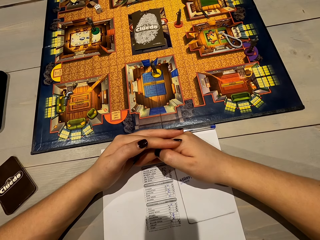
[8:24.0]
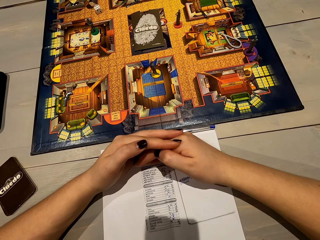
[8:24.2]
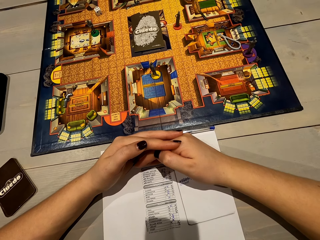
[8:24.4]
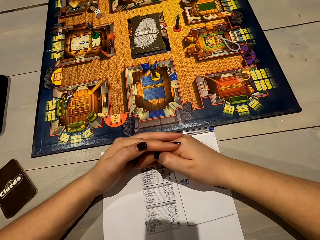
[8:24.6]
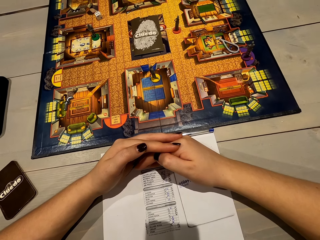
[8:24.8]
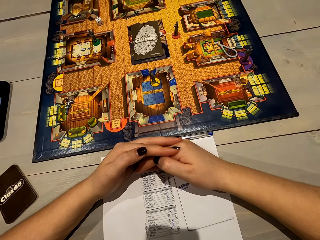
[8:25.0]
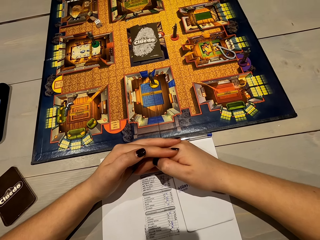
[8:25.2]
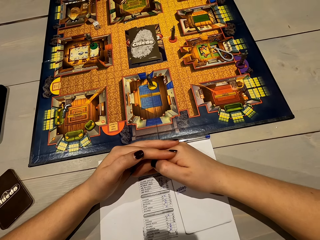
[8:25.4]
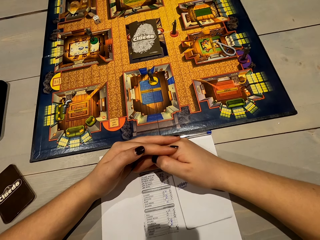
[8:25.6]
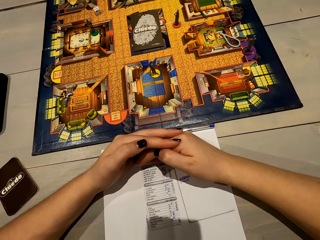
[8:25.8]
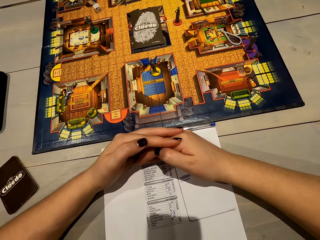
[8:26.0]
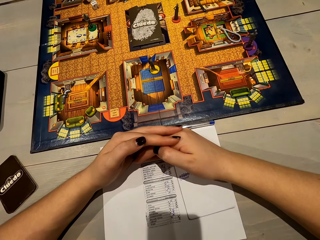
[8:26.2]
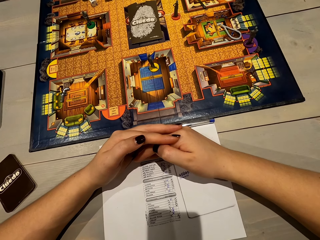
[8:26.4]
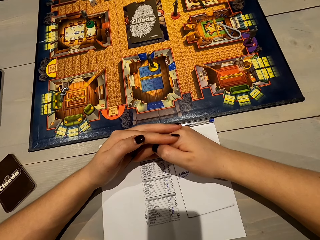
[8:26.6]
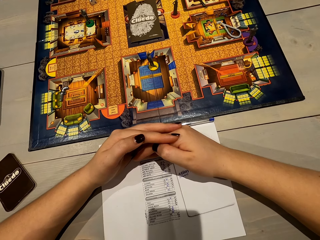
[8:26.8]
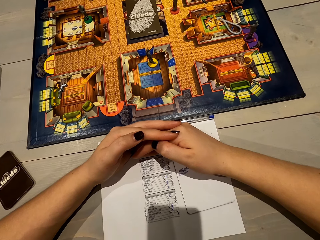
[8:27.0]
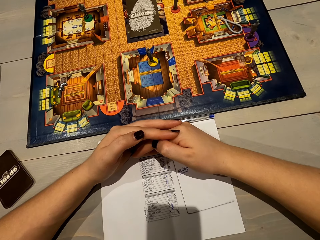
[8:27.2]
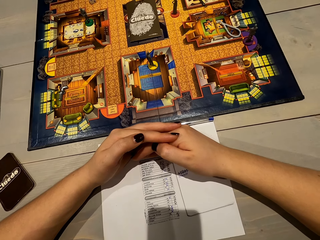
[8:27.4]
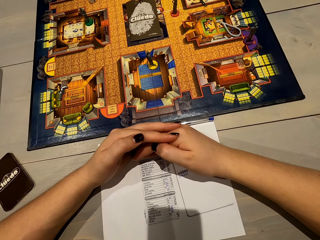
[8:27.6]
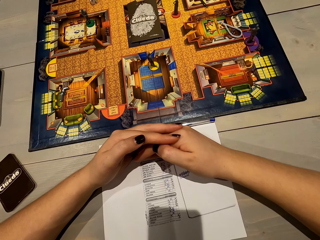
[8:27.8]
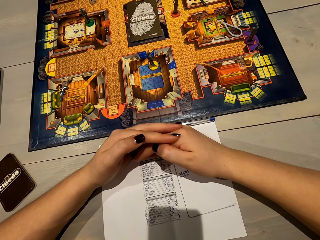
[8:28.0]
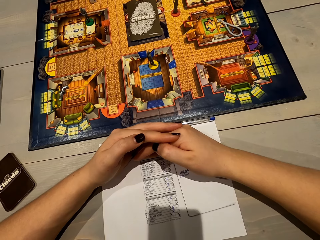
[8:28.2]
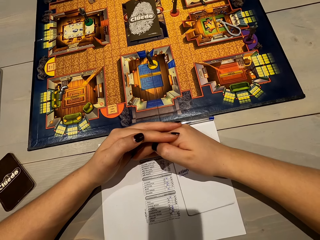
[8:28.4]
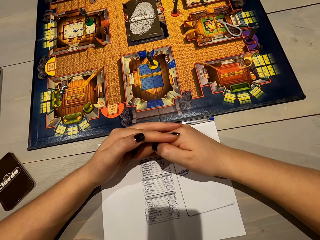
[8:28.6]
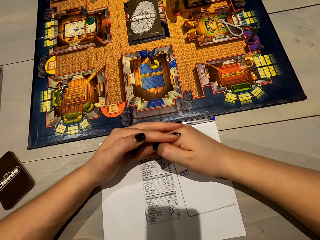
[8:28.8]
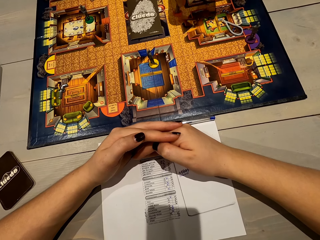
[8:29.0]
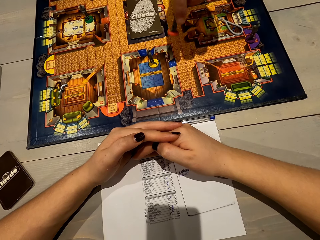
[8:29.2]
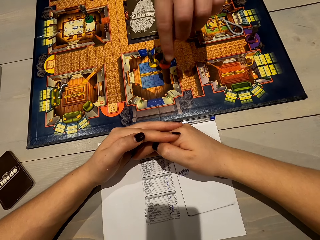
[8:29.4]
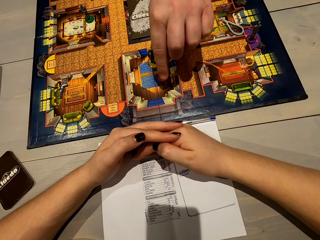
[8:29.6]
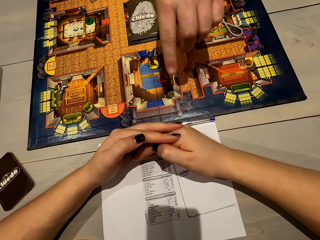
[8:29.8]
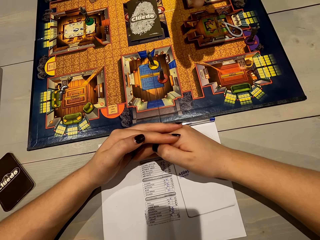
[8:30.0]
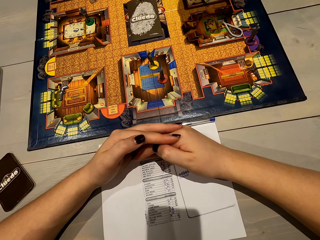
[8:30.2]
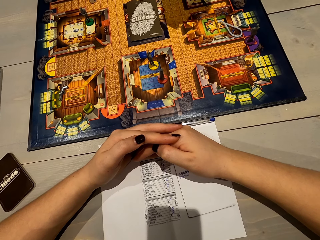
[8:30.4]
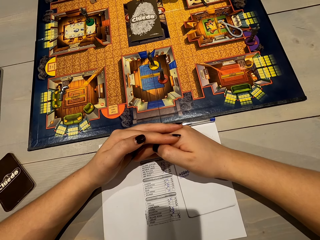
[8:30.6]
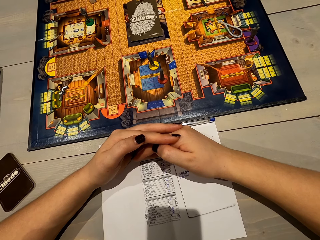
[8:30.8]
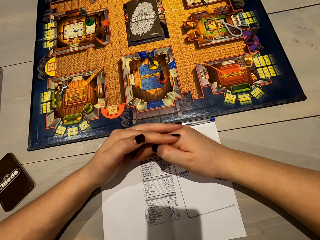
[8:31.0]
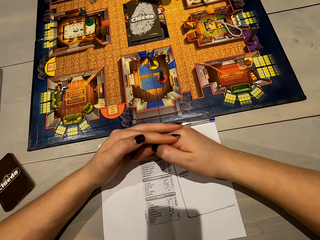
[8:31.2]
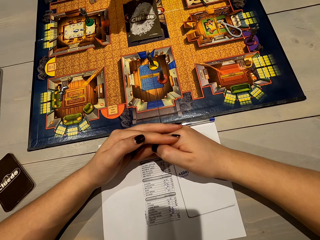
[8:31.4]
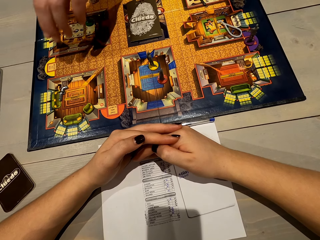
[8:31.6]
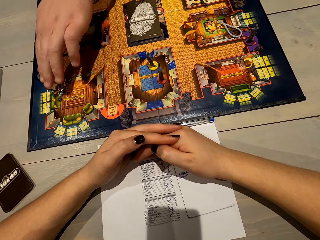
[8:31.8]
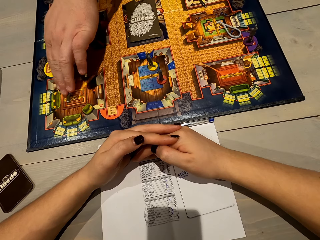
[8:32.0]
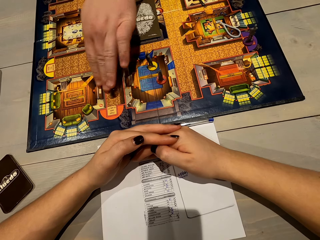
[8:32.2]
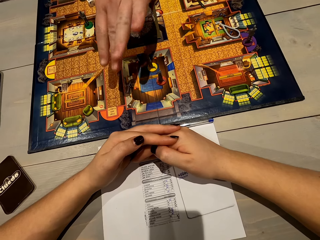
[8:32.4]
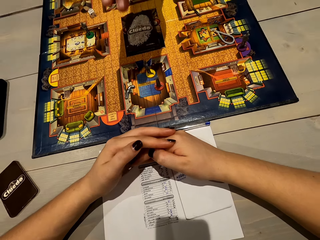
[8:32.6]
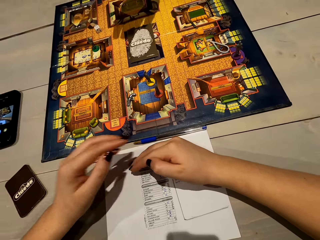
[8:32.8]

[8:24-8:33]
A person moves the pawn.

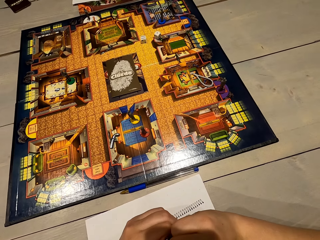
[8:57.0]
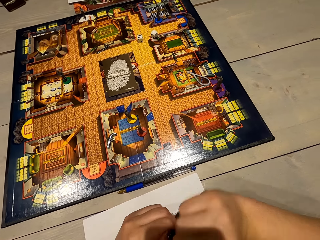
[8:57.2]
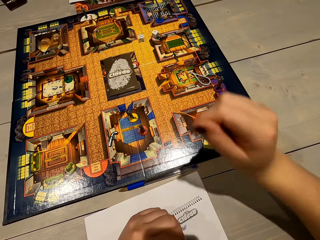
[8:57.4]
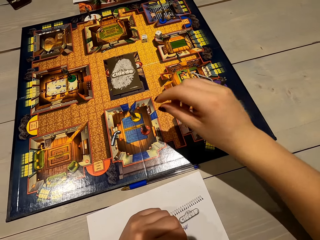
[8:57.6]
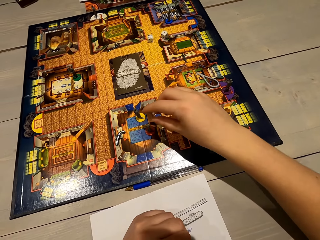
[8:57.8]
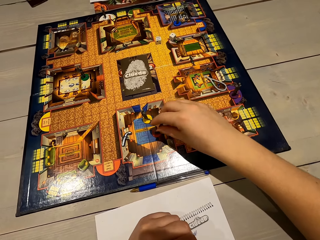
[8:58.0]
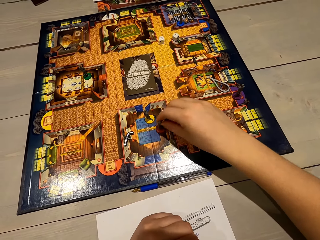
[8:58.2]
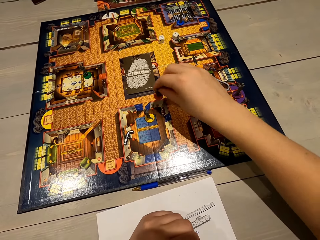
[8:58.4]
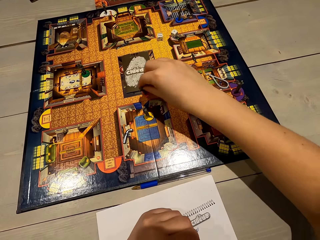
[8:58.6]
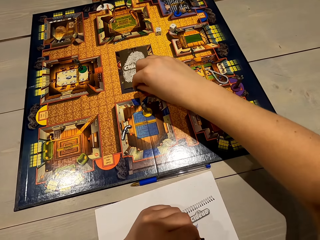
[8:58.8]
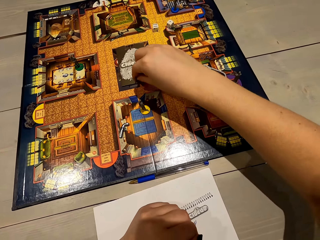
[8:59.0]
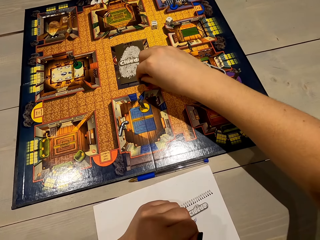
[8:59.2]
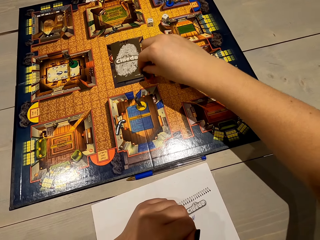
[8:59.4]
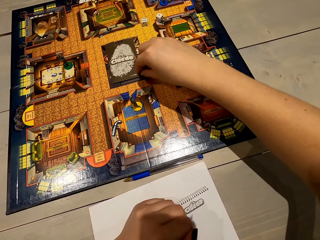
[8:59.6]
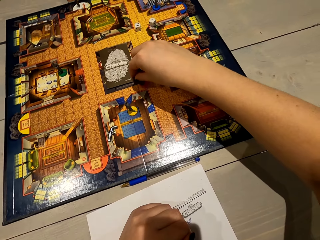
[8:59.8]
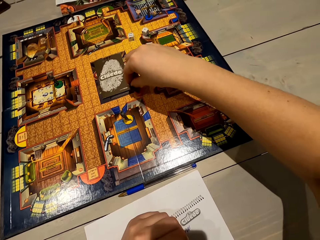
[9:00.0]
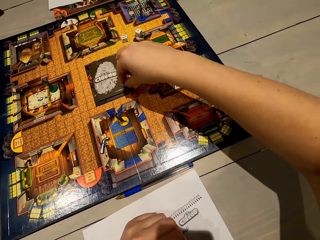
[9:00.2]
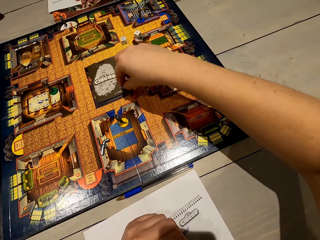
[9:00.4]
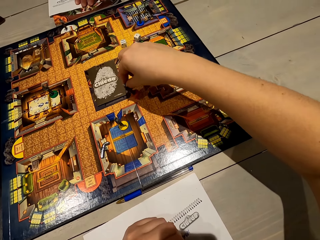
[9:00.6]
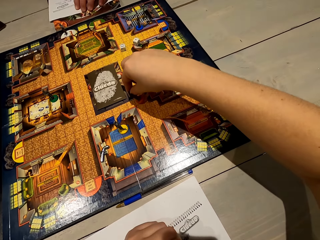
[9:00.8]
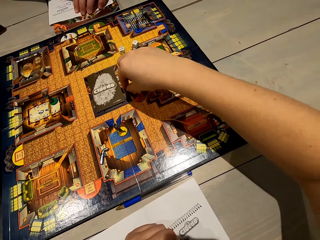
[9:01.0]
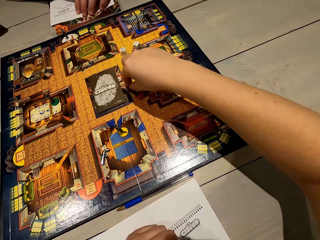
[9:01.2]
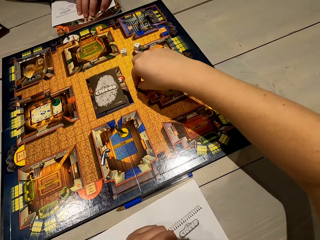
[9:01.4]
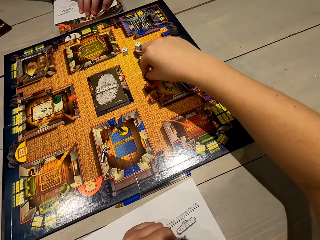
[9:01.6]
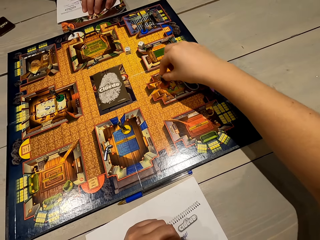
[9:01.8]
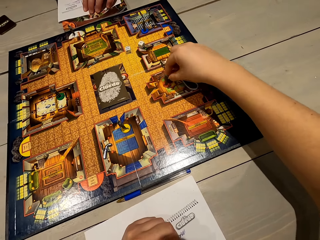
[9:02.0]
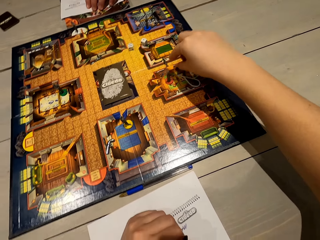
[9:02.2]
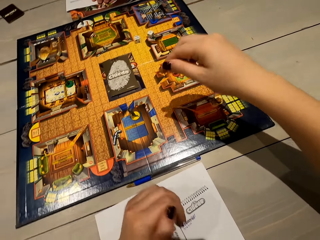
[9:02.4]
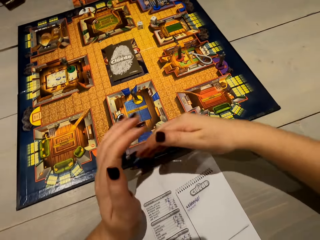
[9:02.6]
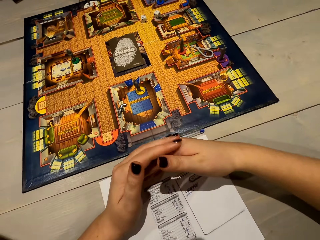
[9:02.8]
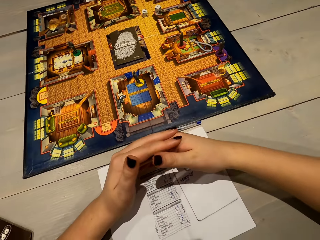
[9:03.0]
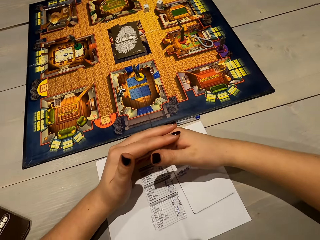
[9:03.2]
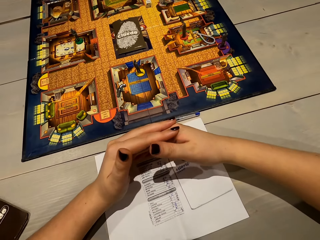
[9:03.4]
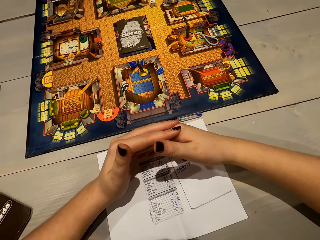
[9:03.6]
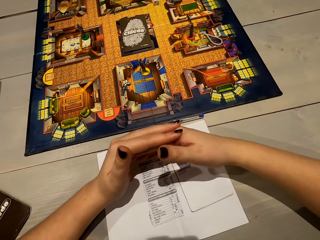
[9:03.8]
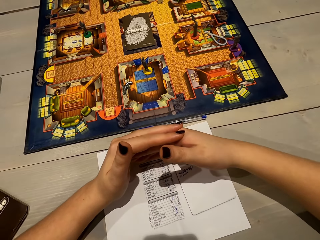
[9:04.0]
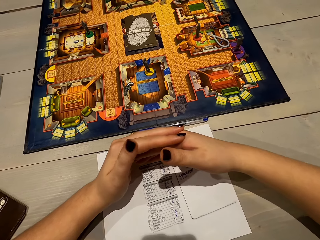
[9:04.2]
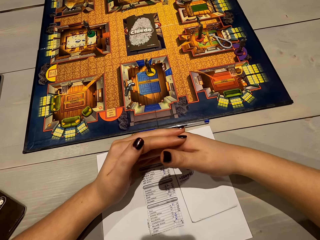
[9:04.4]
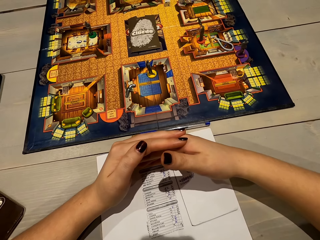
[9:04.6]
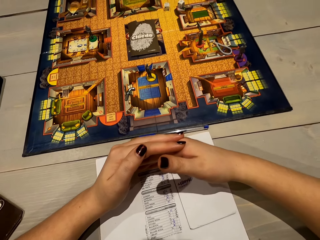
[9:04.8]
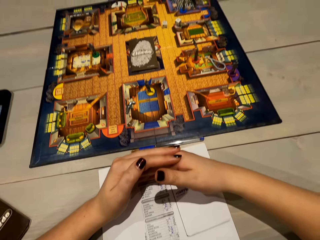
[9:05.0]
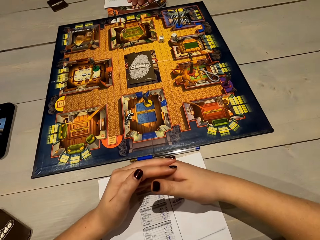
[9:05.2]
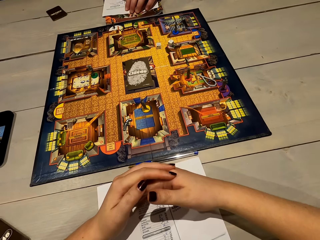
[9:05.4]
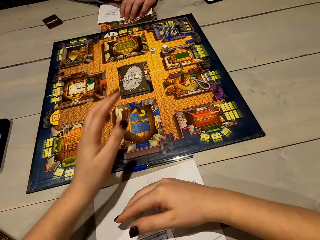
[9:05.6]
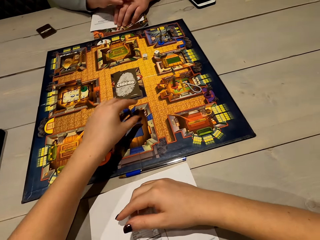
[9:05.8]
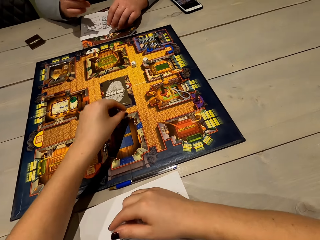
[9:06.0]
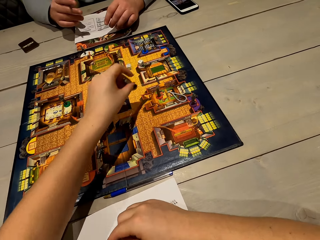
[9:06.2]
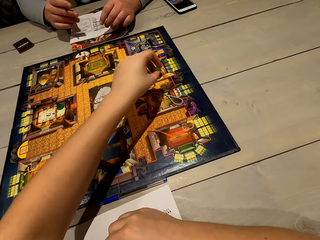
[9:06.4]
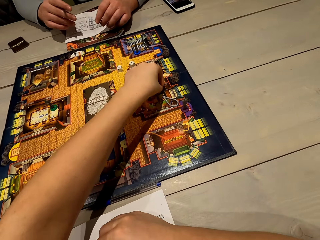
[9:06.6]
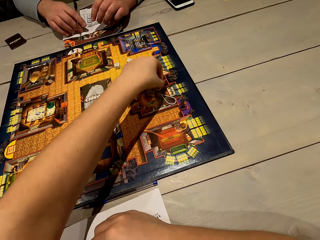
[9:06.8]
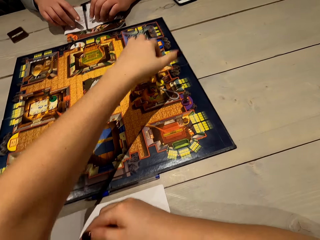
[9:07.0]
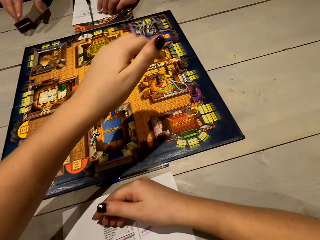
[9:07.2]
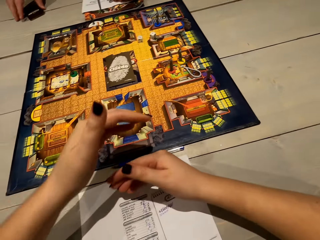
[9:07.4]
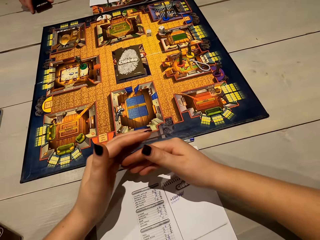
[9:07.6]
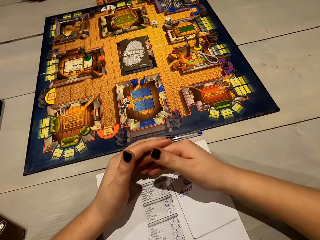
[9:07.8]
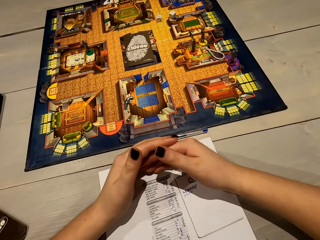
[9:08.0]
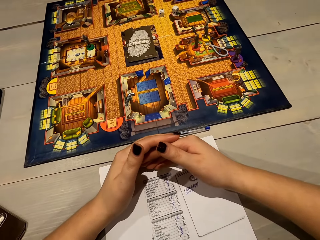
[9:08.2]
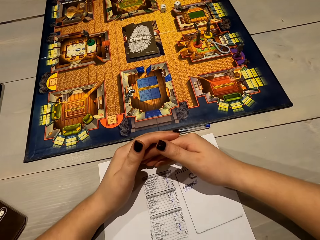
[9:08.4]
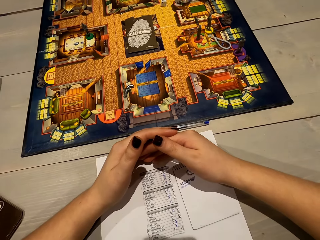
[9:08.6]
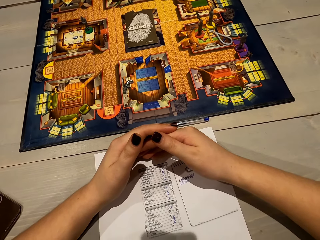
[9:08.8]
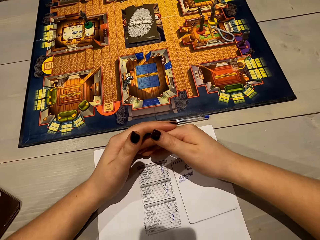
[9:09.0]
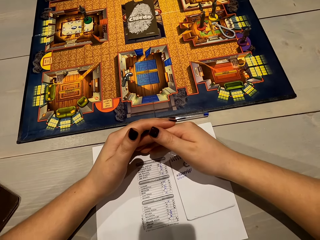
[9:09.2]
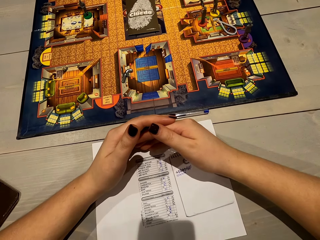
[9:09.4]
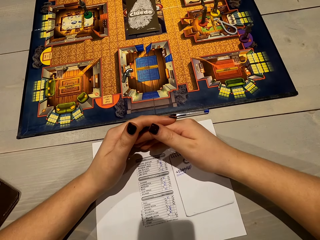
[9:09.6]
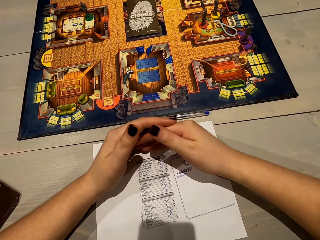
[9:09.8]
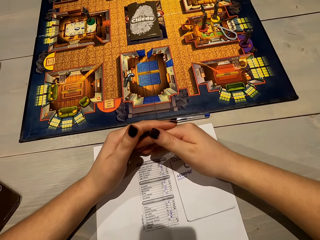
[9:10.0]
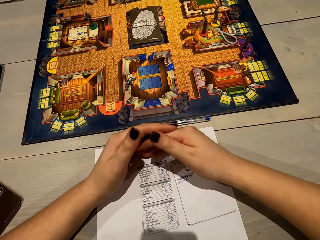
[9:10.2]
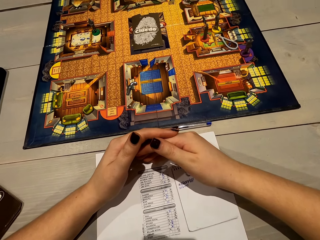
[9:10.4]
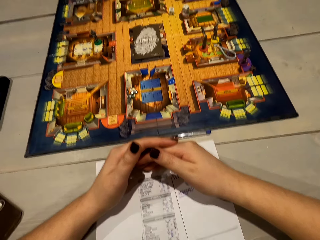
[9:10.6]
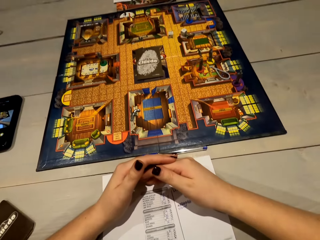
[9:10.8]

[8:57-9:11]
The camera wearer plays chess. He moves the pawn repeatedly. He covers the paper with his hands. He moves the pawn. He covers the paper with his hands.
